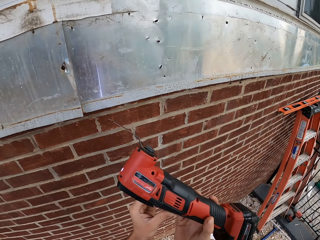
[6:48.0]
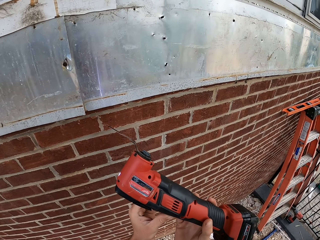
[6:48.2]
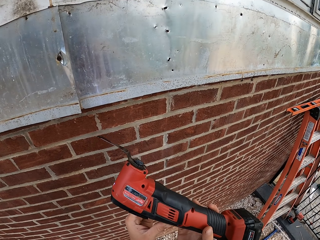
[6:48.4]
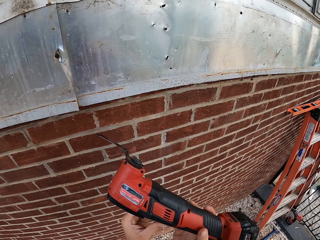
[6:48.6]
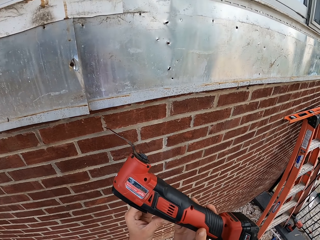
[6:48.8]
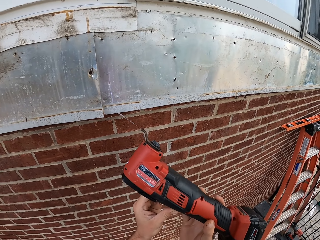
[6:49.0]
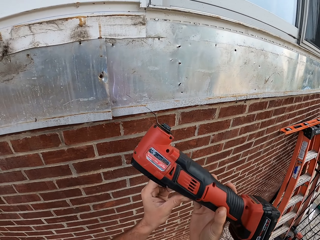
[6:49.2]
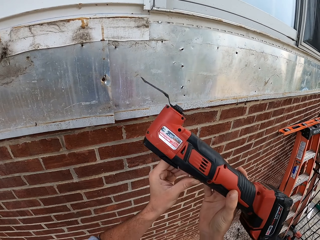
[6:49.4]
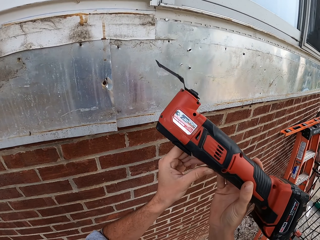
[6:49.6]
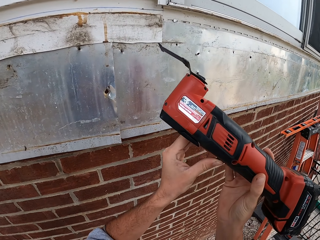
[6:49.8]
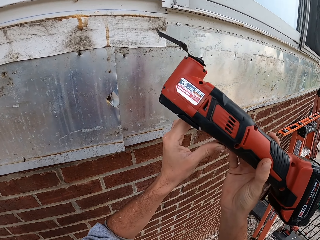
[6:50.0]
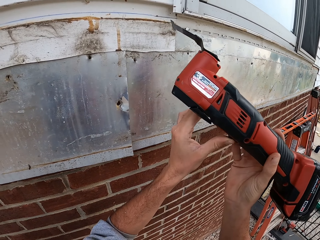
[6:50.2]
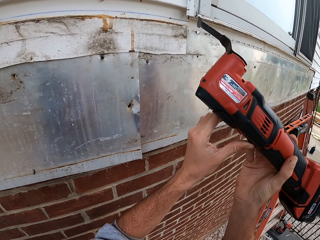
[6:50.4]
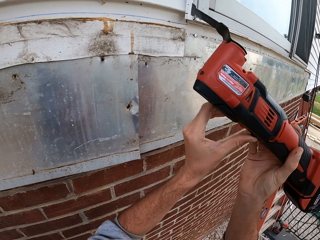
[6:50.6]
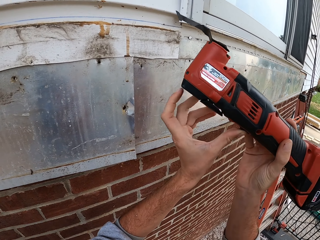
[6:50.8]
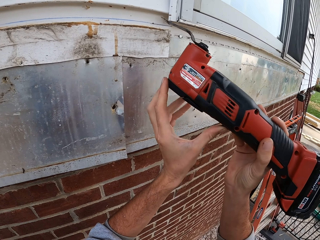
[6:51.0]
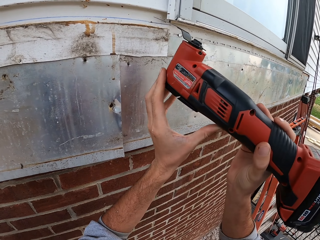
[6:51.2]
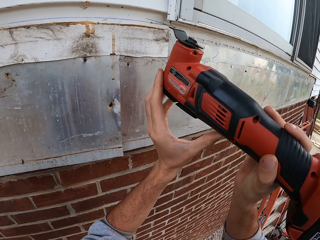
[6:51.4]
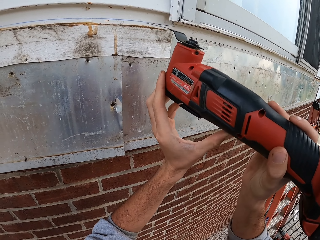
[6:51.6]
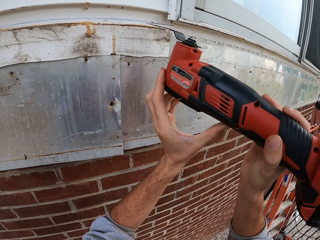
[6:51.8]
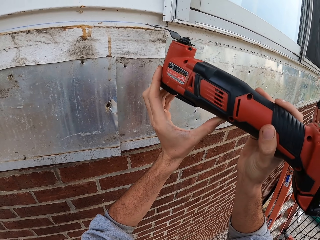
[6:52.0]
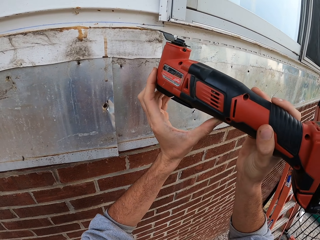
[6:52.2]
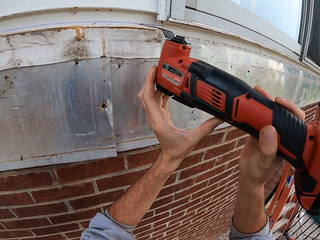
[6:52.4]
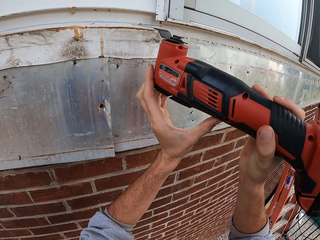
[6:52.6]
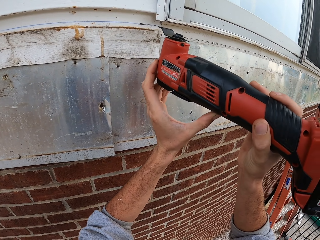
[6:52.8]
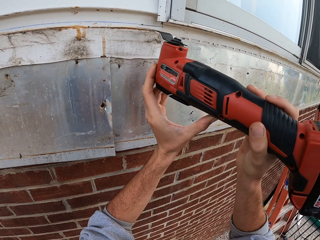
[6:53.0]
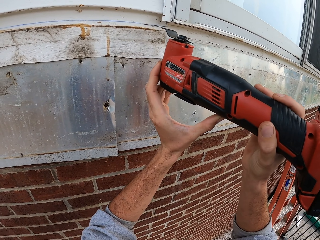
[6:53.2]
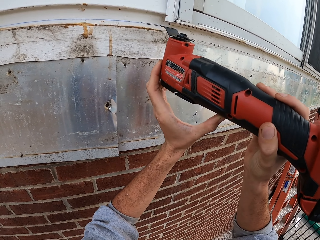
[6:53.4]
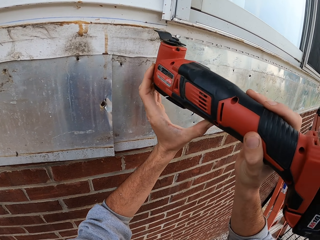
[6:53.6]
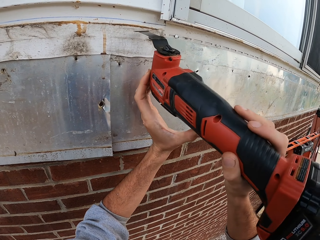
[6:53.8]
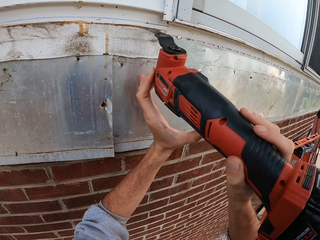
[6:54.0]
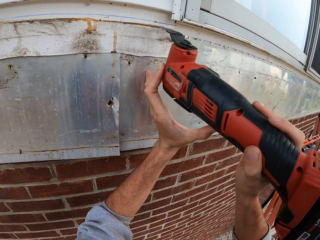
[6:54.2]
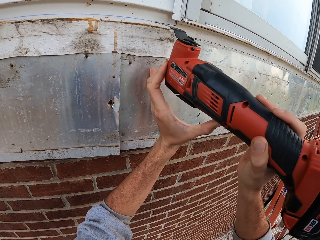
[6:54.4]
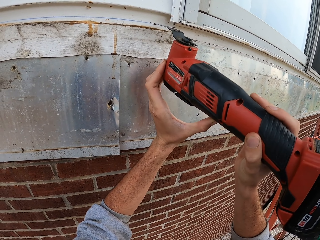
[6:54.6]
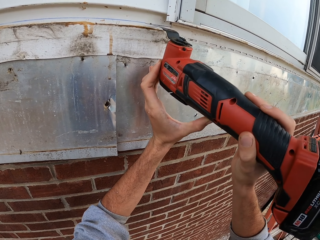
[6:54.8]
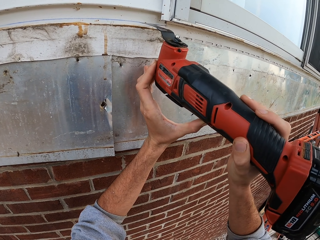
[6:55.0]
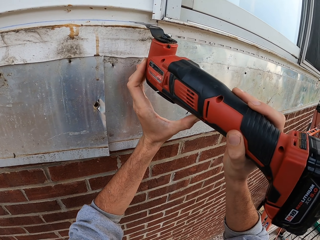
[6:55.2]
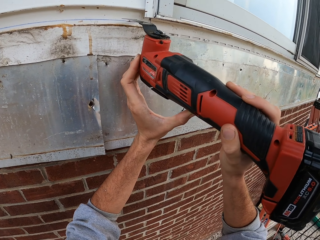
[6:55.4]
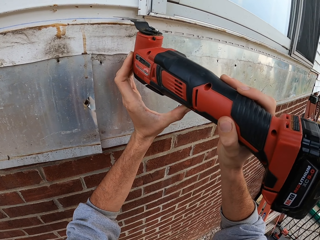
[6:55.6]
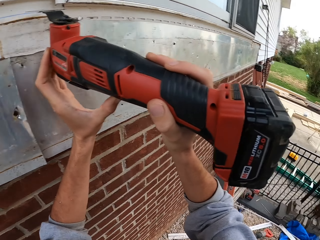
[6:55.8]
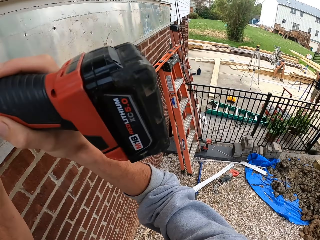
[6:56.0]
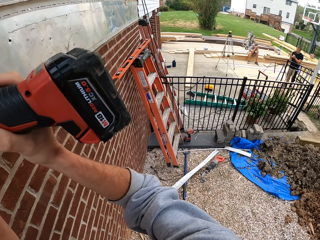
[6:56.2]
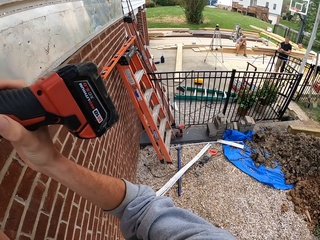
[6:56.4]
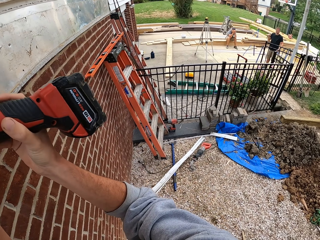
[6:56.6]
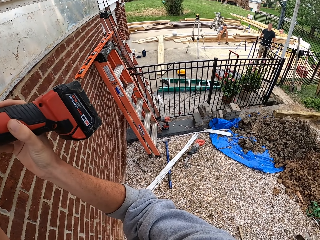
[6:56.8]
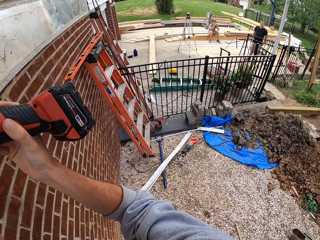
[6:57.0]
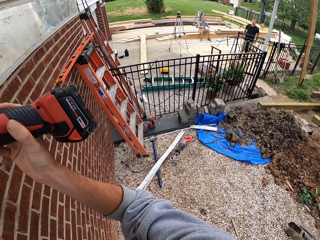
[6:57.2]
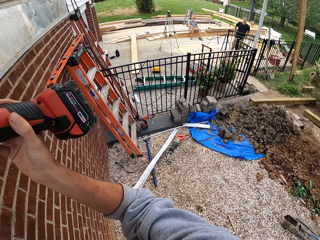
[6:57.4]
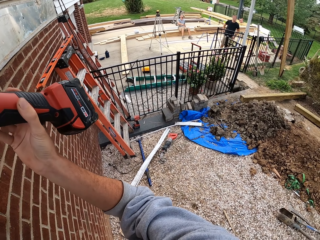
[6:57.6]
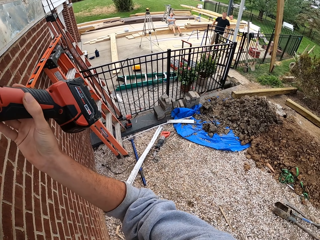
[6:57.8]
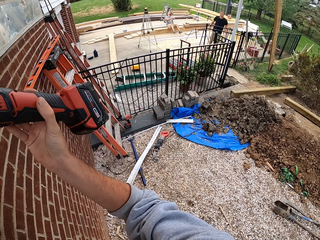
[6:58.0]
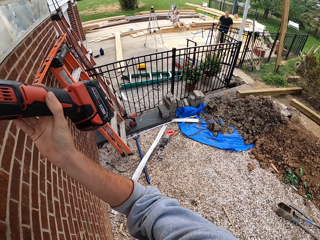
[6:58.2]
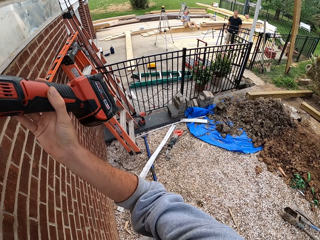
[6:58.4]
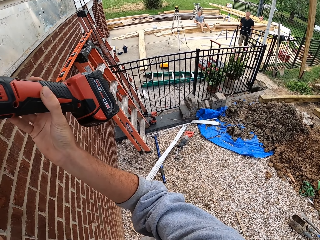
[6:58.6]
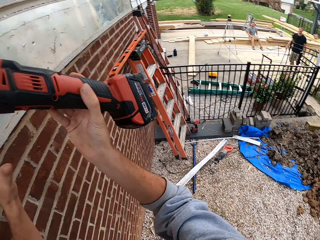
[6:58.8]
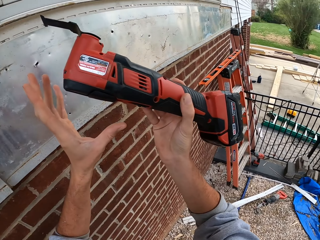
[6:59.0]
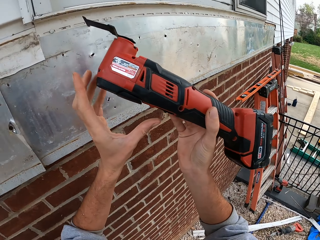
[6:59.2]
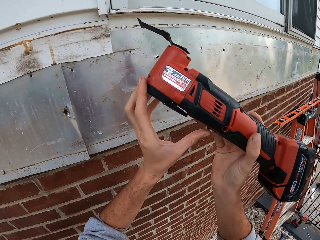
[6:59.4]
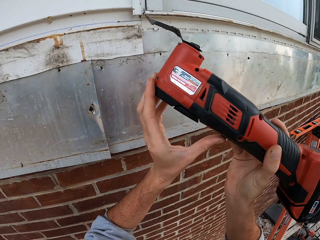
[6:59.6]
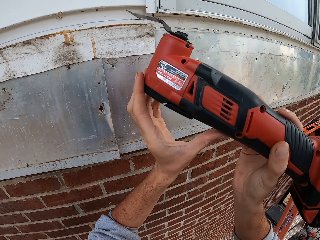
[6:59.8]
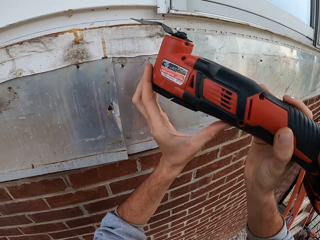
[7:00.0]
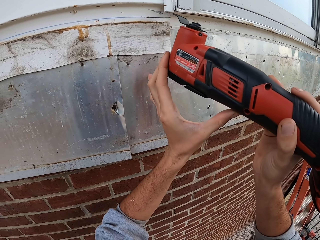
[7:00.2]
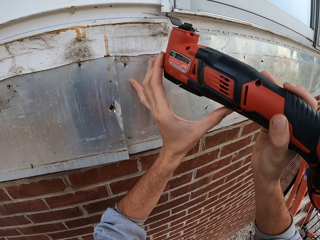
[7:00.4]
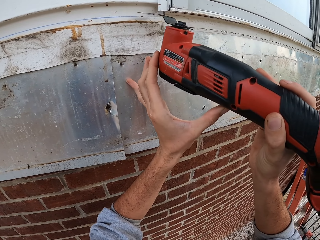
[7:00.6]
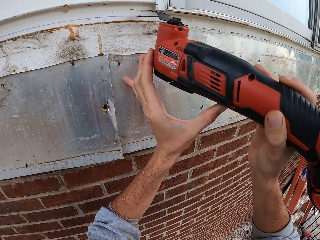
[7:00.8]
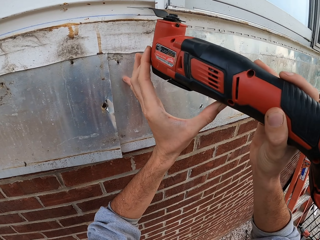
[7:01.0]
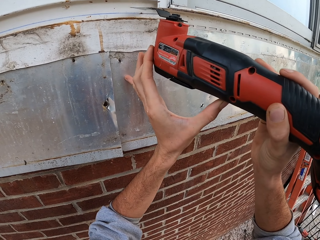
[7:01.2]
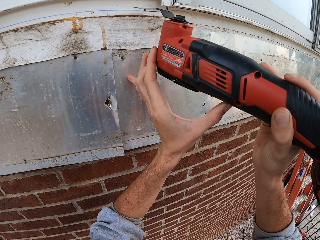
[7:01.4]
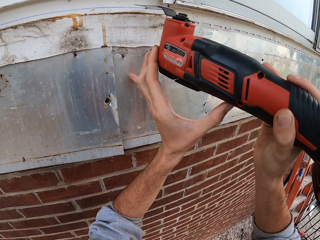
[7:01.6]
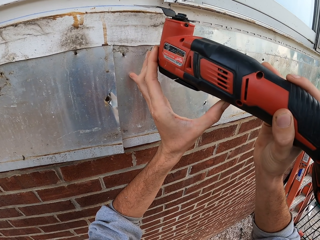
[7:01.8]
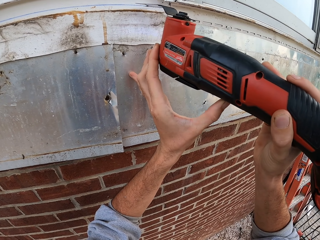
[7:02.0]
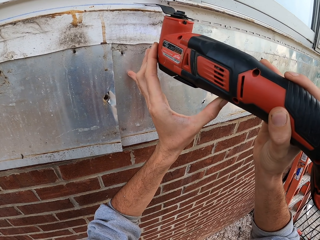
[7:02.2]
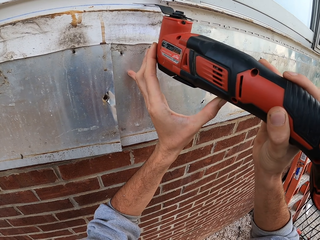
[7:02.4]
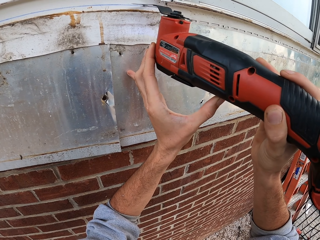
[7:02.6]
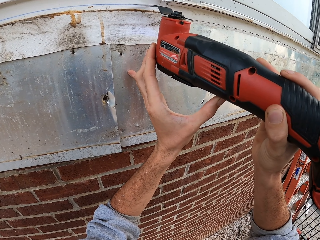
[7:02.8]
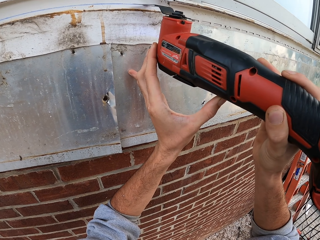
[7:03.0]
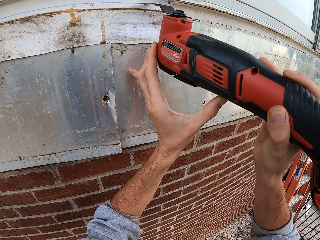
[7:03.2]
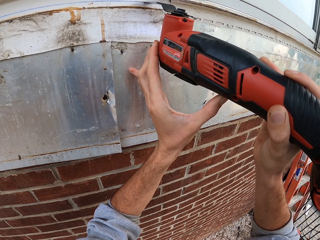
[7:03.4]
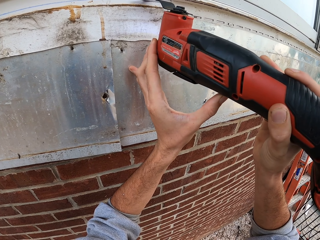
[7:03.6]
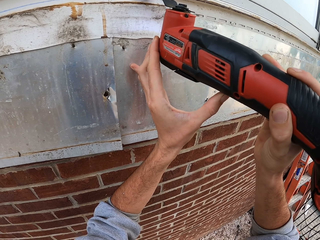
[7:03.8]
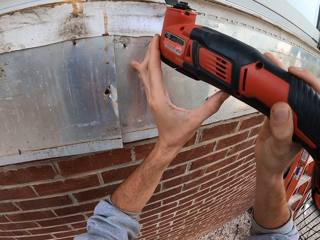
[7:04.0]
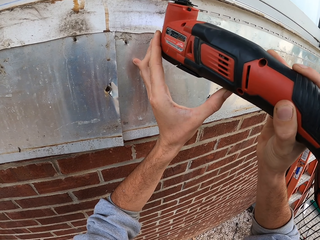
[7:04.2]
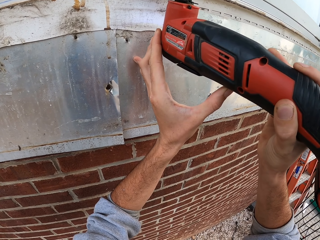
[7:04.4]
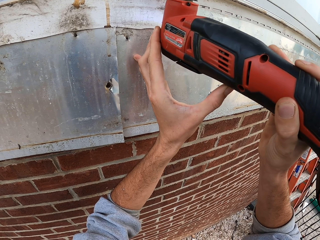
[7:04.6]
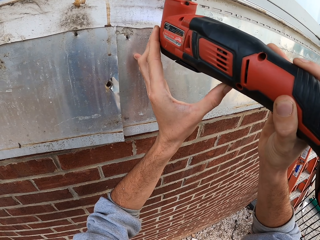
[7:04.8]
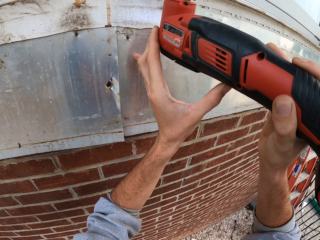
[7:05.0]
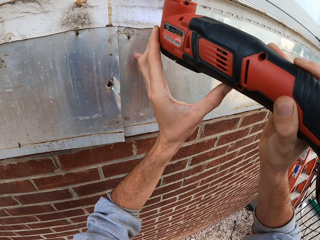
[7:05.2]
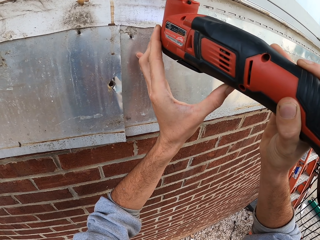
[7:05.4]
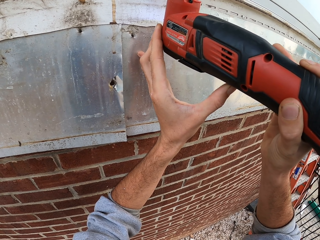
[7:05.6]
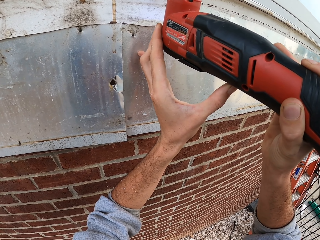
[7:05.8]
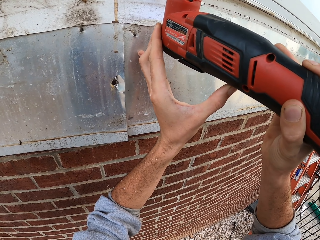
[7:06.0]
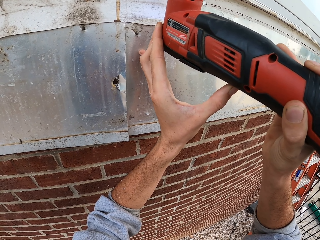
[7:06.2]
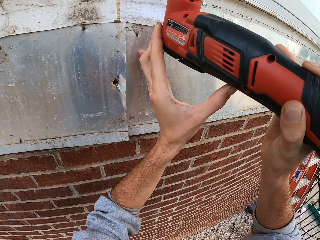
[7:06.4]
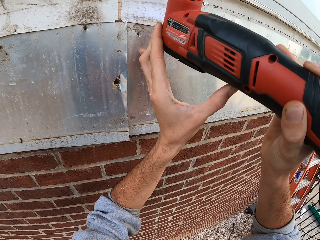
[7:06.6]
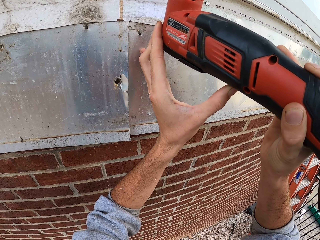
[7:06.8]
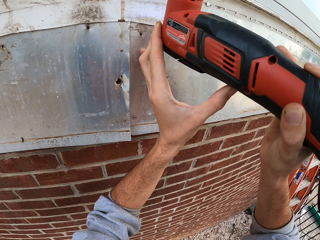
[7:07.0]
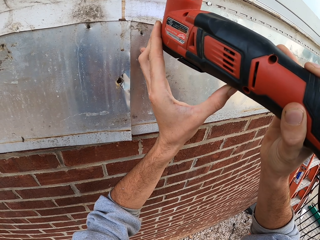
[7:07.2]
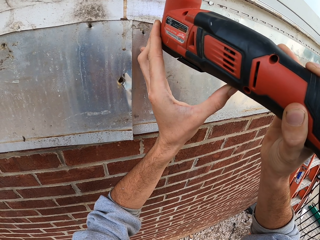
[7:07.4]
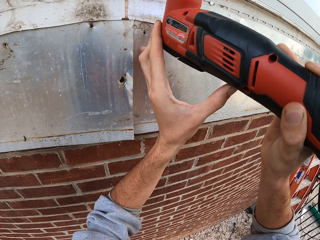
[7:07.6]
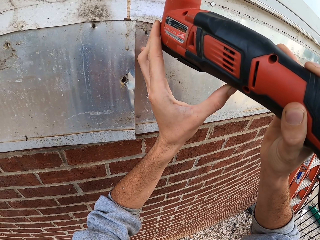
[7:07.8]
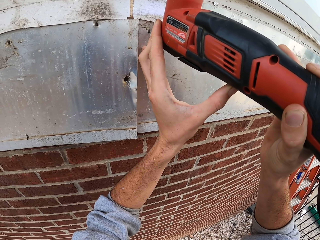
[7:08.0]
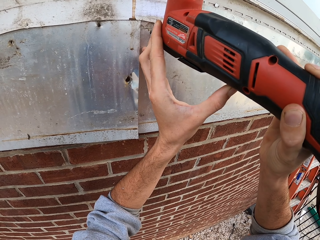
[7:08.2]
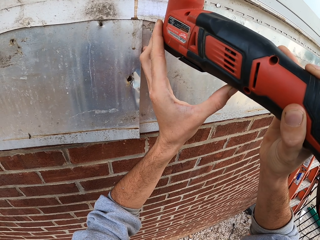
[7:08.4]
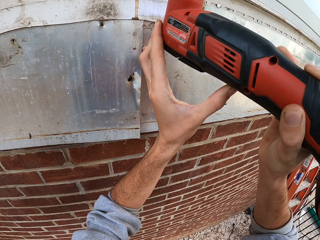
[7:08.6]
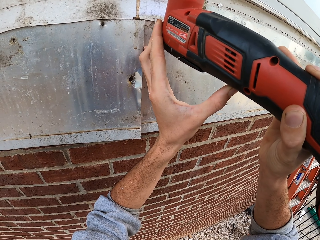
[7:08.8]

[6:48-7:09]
The camera wearer raises something. They cut in the mounted tile. They turn around. A man moves his hands and lowers his hands. Another man sits upright, lowers his hands, and raises his hand. The camera wearer lowers something. The first man swings his hands. The other man lowers his legs, raises his legs, and rests his hands on his knees. The camera wearer cuts in the mounted tile.
